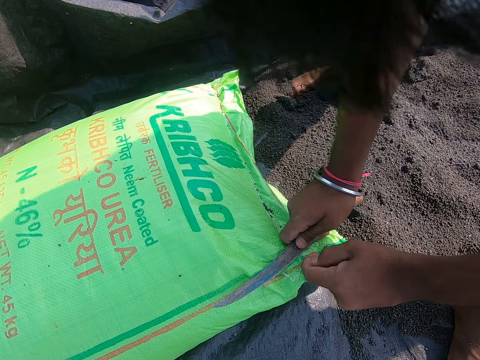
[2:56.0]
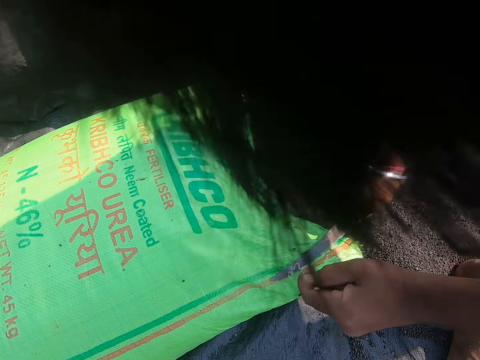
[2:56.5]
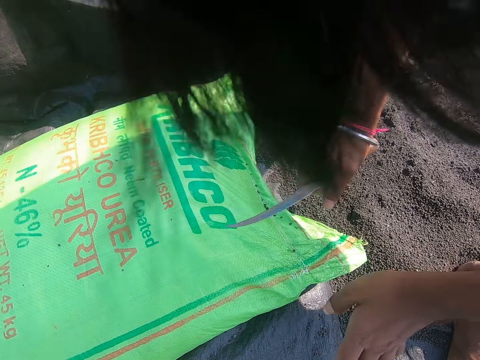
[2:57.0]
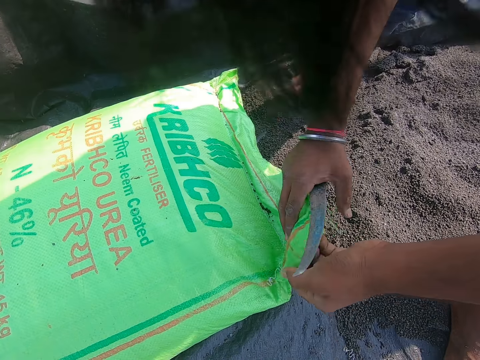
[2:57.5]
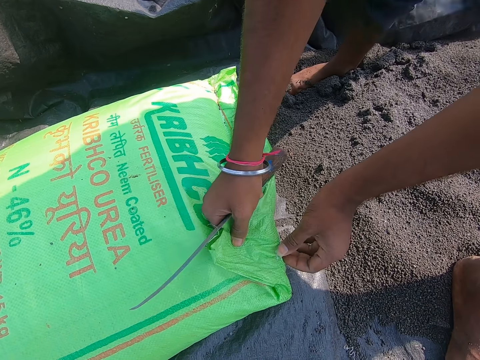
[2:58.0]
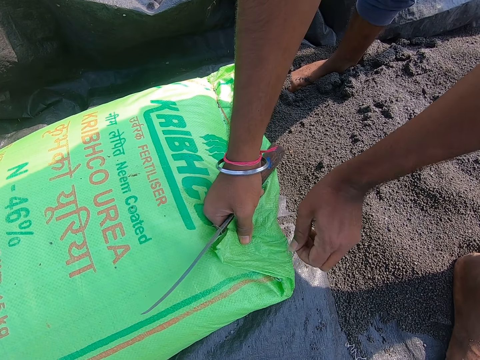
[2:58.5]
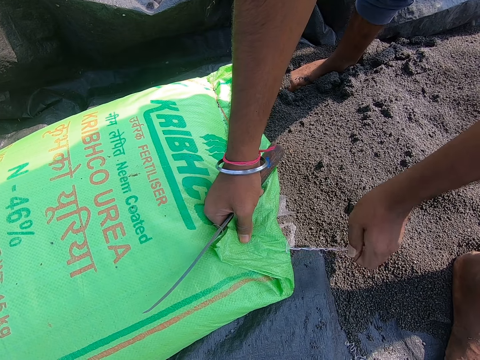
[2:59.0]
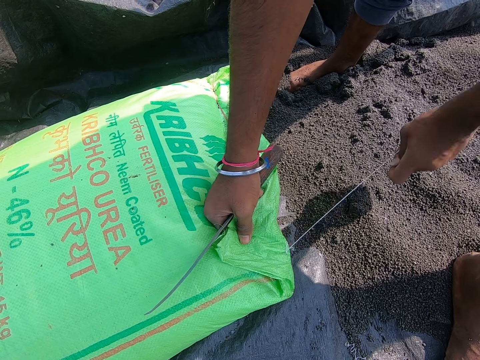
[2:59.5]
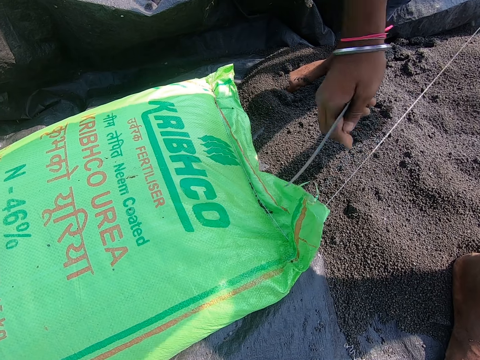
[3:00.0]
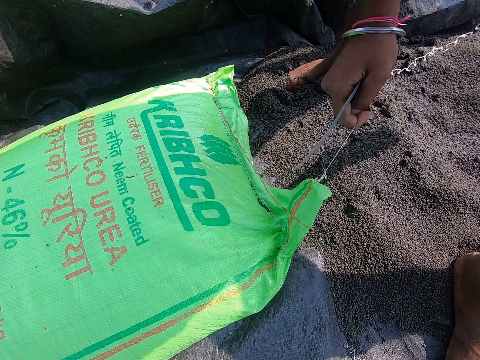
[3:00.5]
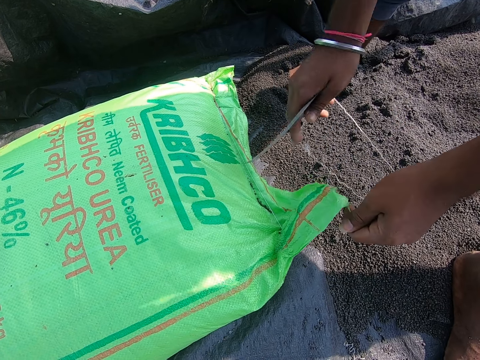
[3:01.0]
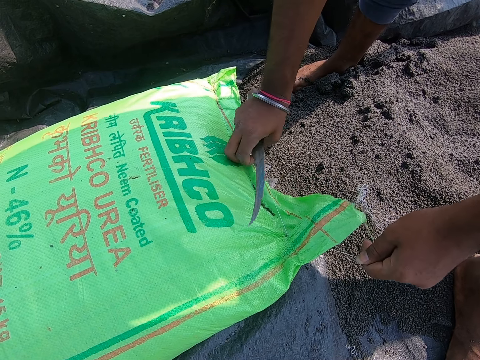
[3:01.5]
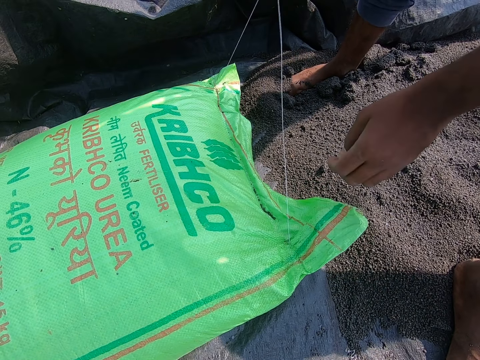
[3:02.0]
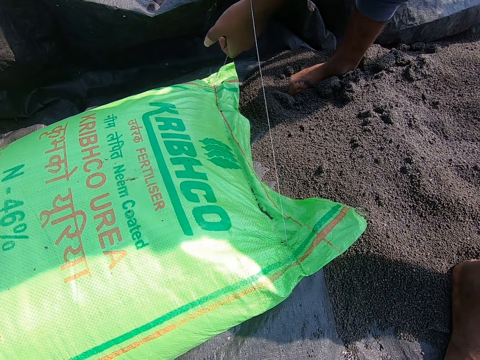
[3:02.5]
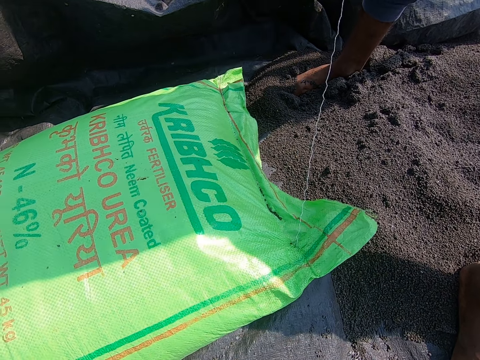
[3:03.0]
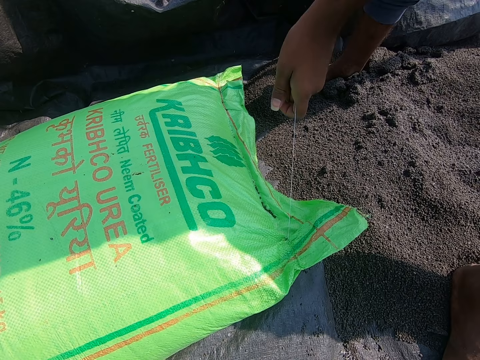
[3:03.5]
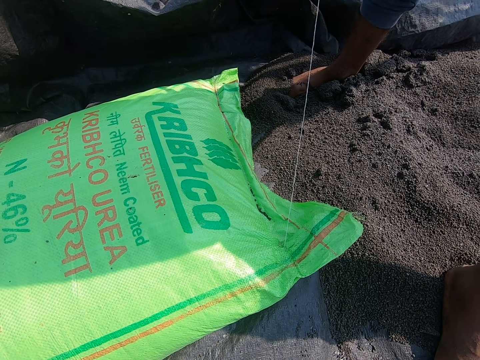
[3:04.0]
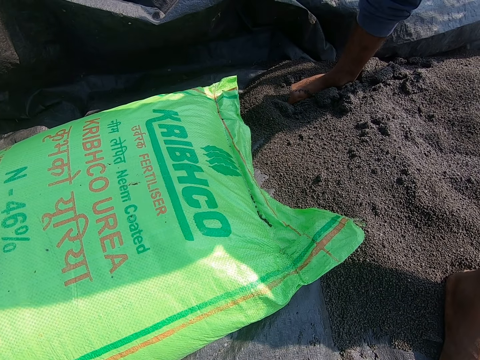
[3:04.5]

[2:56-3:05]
A person pulls a thread with the left hand. The camera wearer cuts a sack thread with a knife. They pull the sack thread. The person pulls the thread with both hands.

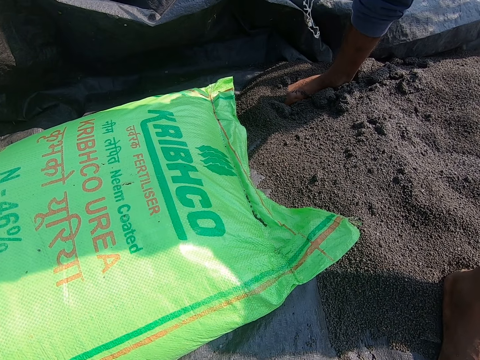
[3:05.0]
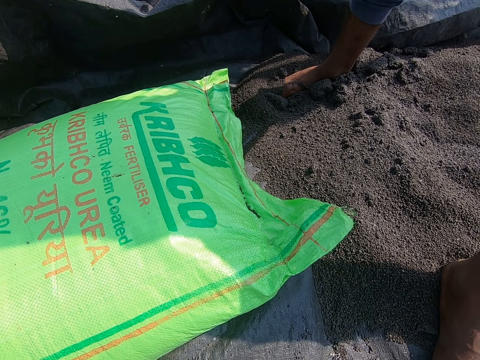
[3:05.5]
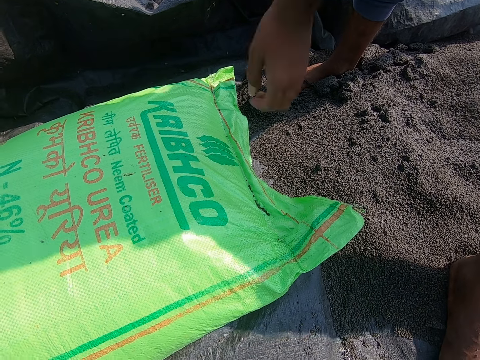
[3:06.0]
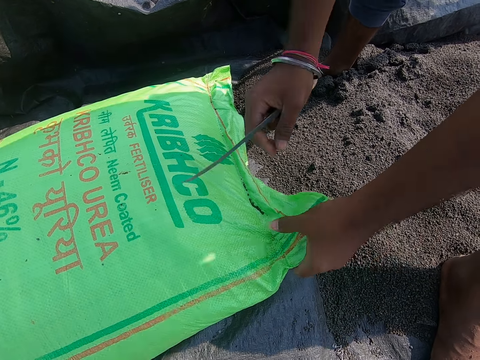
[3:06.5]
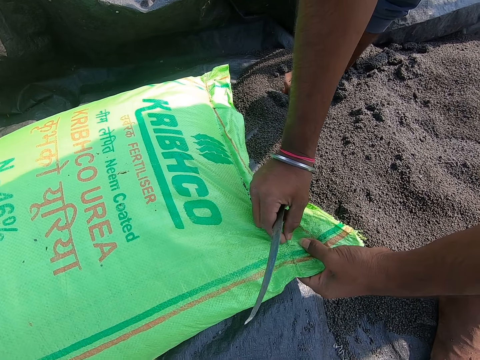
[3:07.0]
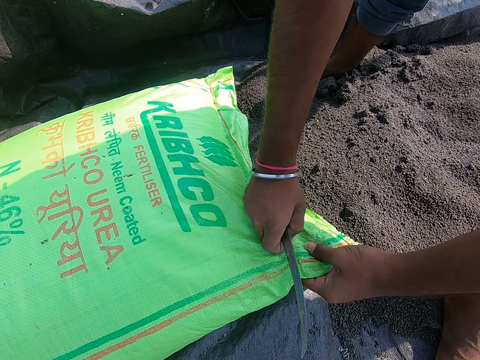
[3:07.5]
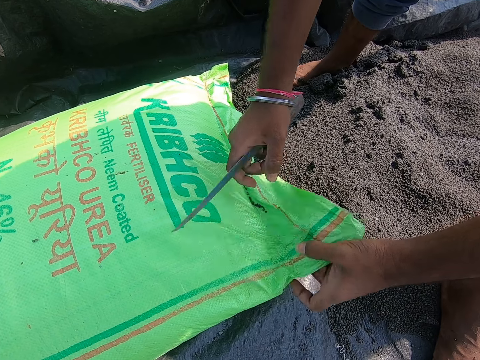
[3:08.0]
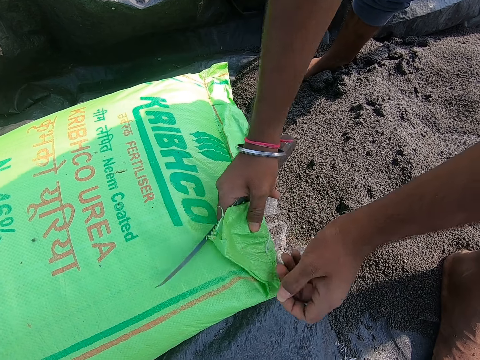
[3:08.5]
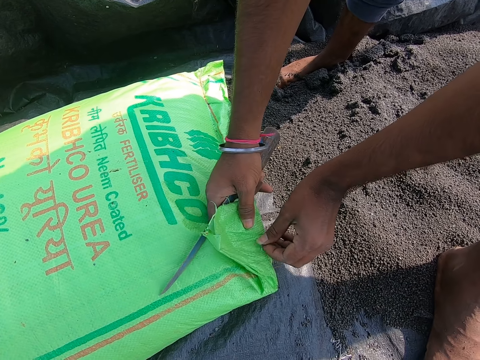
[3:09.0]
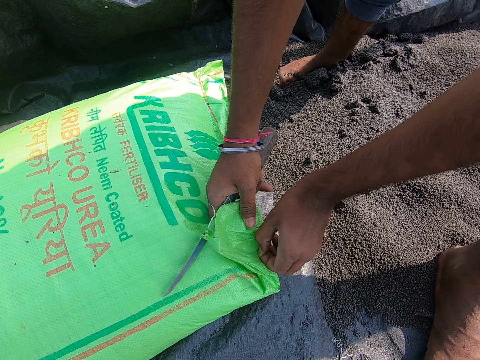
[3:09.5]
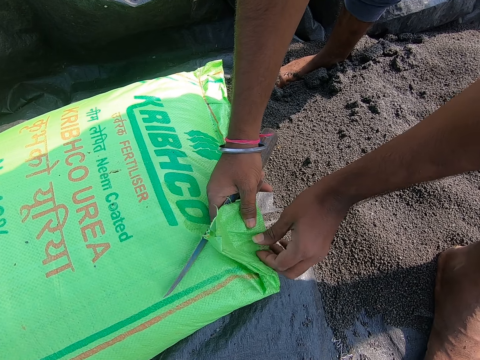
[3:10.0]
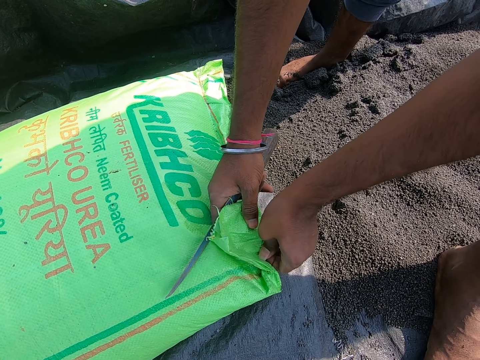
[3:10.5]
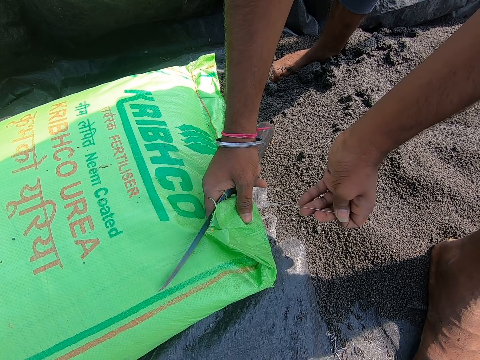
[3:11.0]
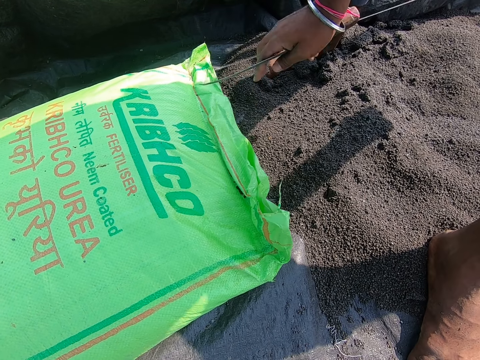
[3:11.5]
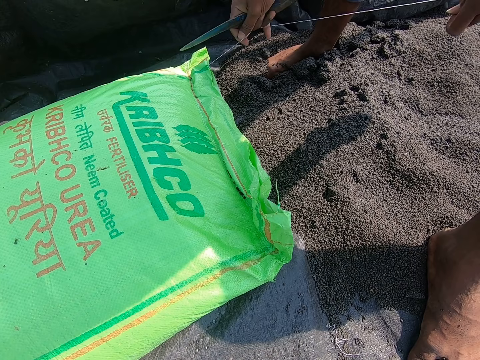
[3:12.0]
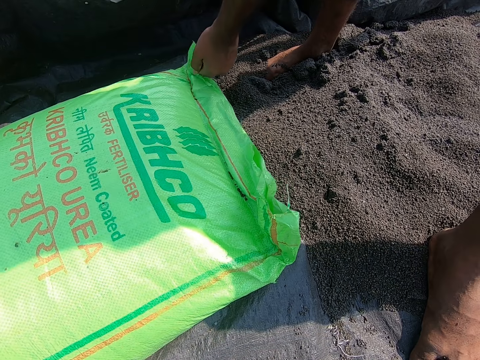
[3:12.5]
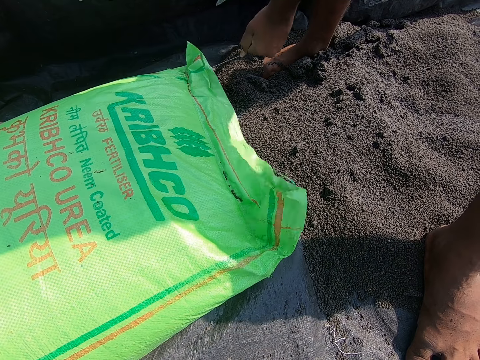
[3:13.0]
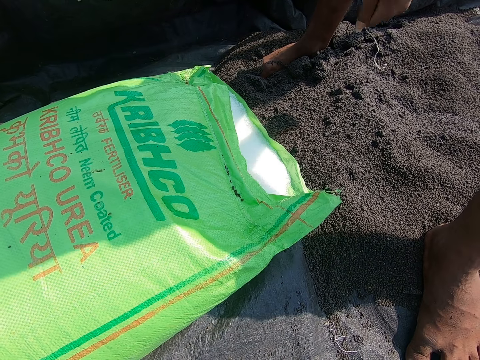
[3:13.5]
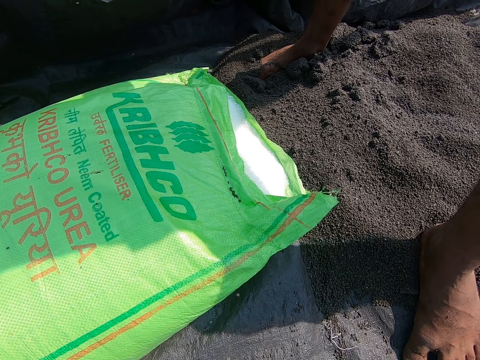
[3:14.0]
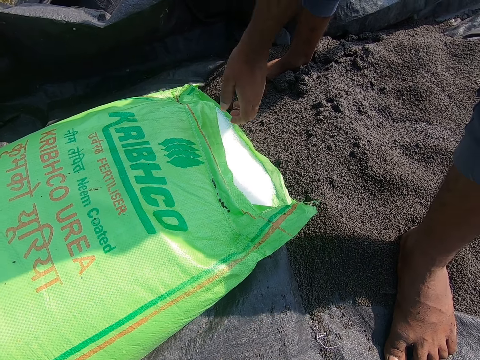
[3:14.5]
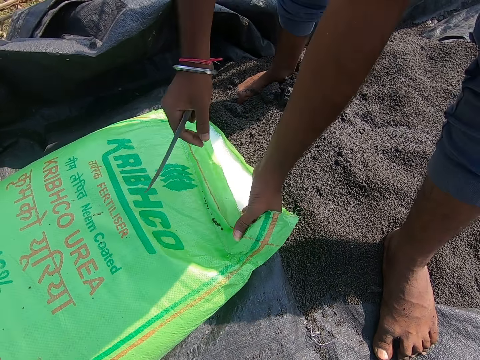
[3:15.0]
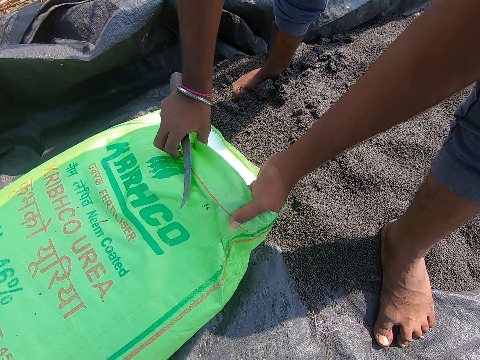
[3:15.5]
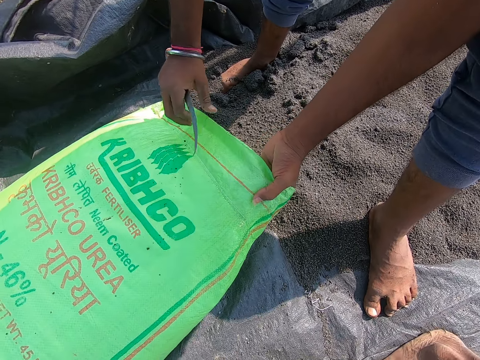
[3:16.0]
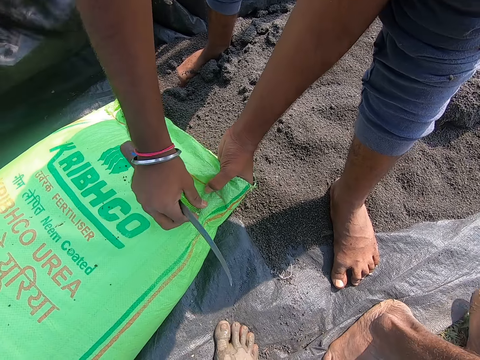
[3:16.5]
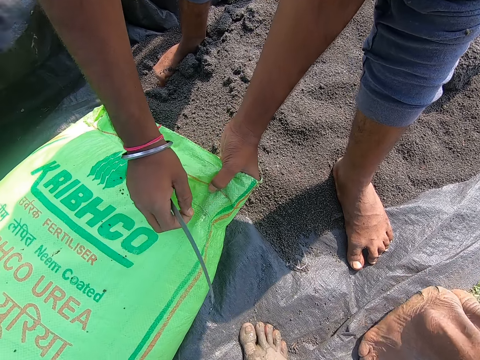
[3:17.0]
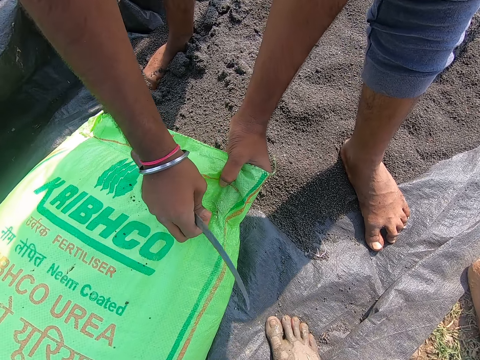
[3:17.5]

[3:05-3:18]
The camera wearer drops the sack thread. They look down. They pull the sack thread. A person holds a sack with the right hand. The camera wearer drops the sack thread.

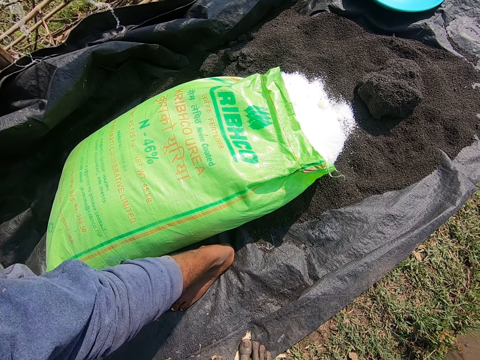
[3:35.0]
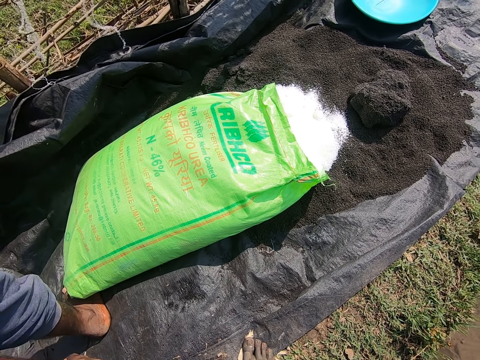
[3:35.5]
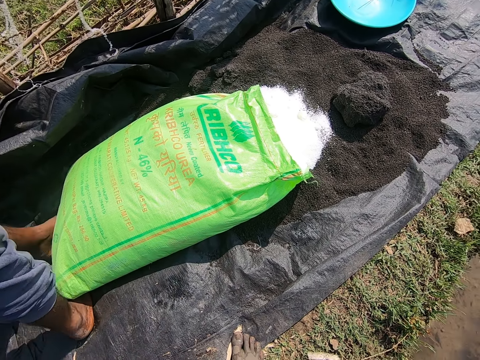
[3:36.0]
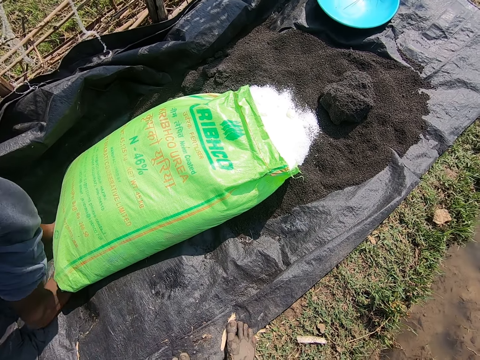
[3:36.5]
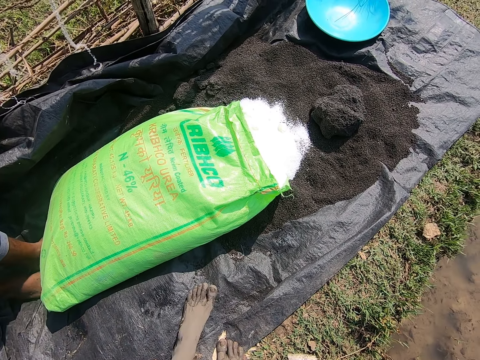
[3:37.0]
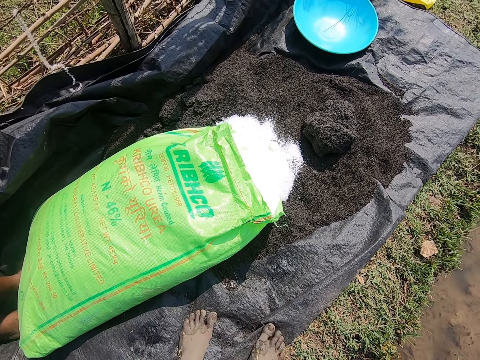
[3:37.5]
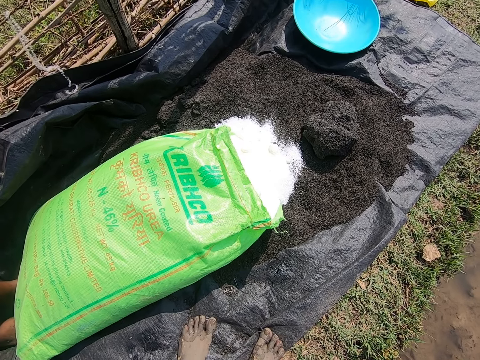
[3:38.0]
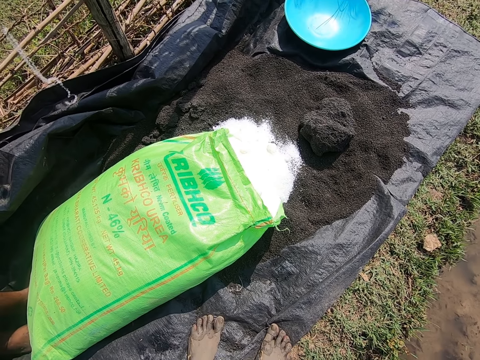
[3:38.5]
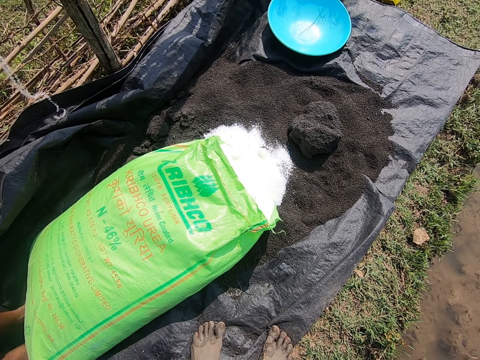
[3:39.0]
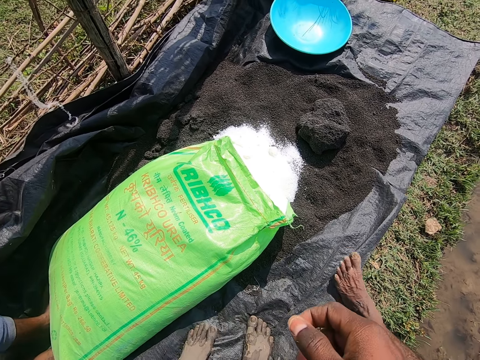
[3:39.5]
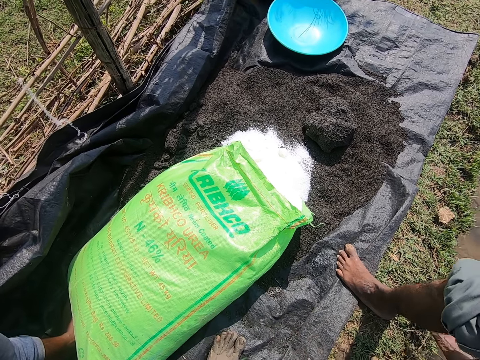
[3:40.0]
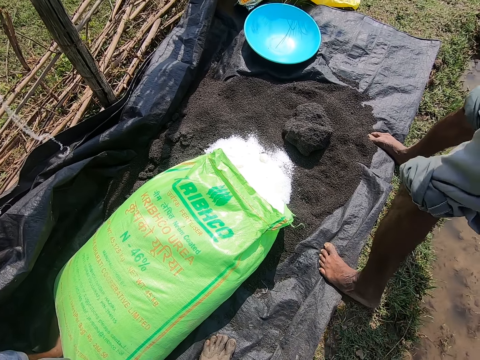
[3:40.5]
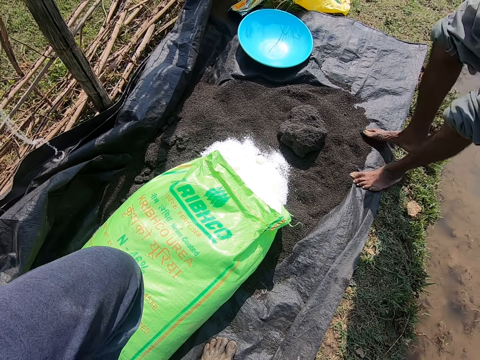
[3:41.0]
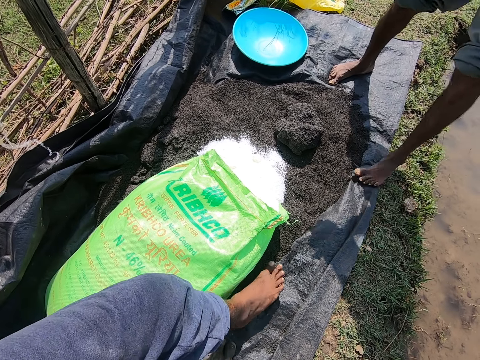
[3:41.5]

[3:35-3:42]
The camera wearer looks down. They converse with a man.
